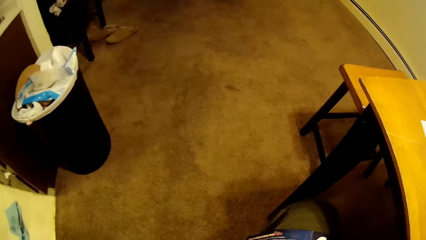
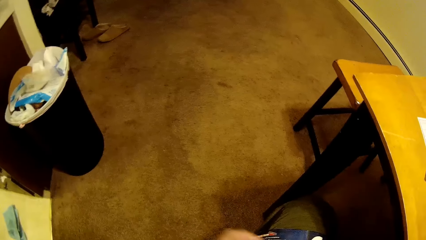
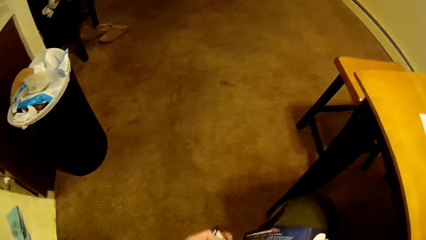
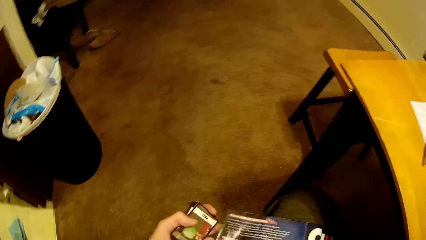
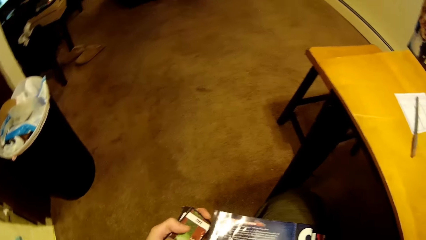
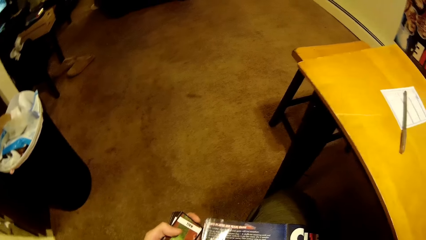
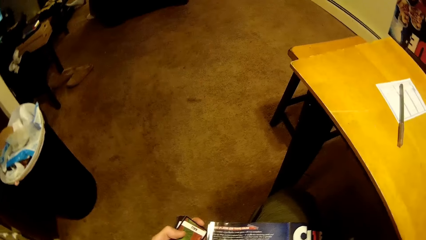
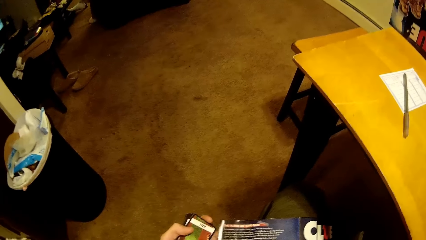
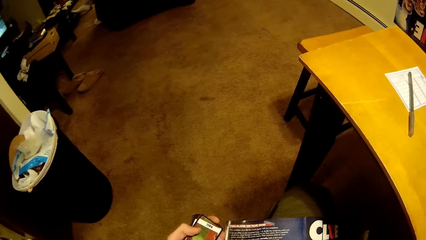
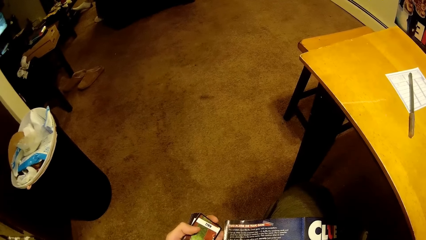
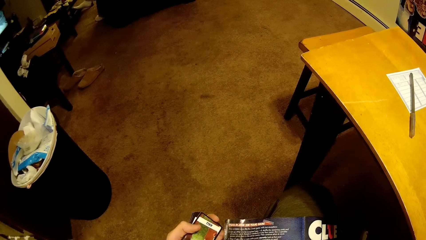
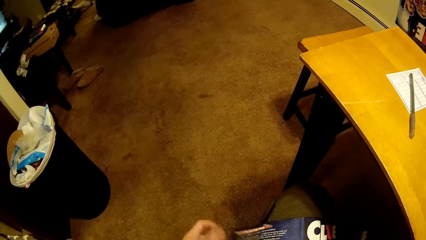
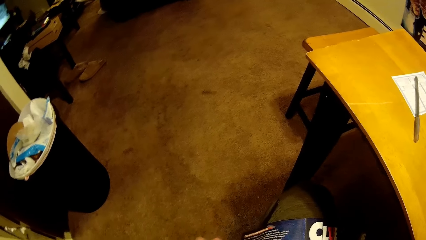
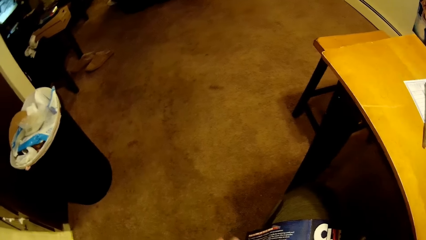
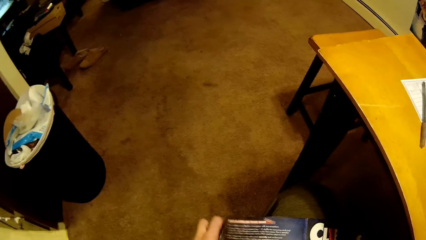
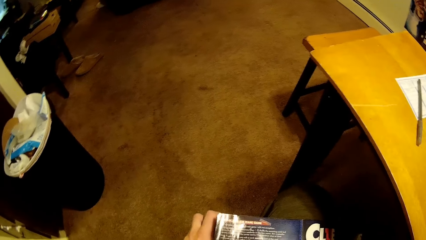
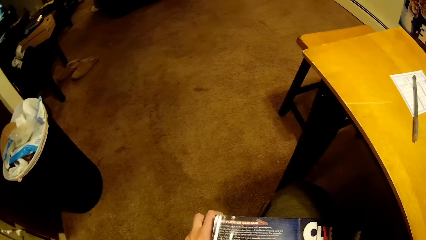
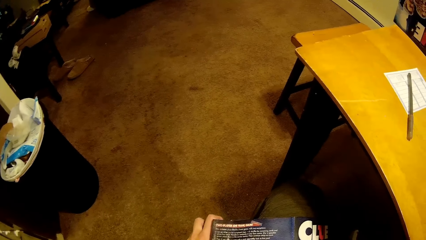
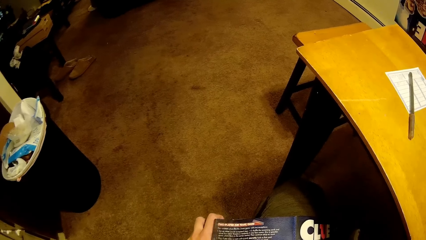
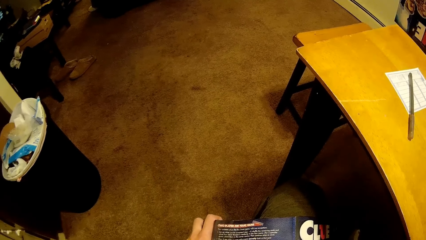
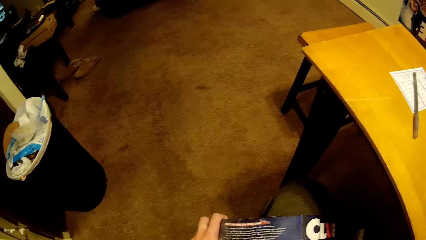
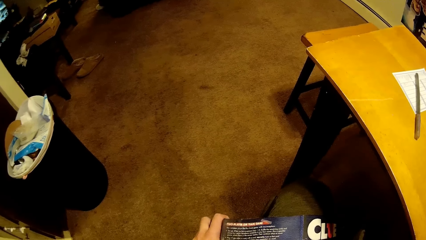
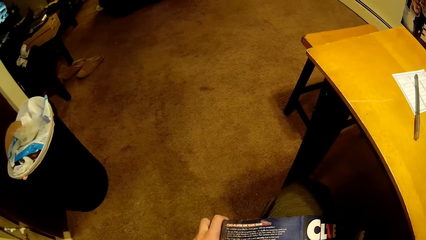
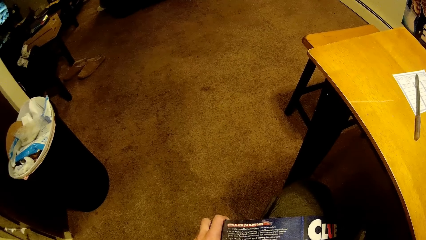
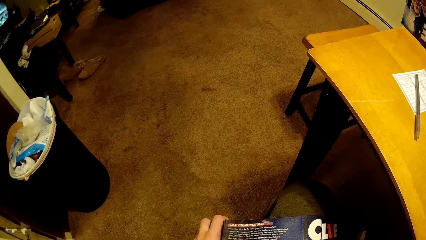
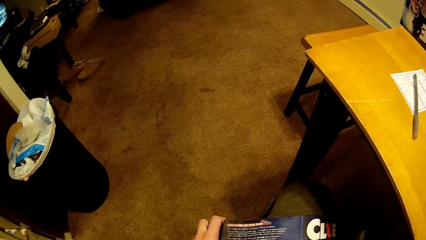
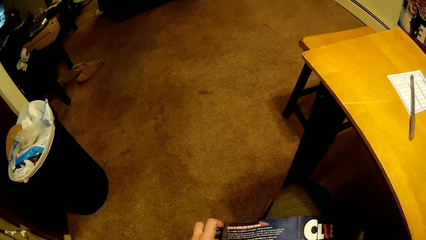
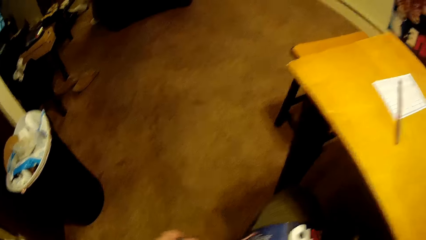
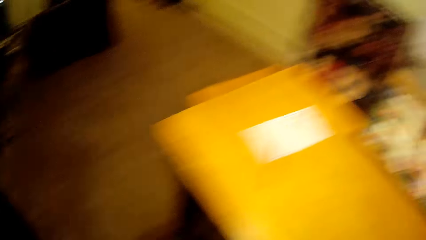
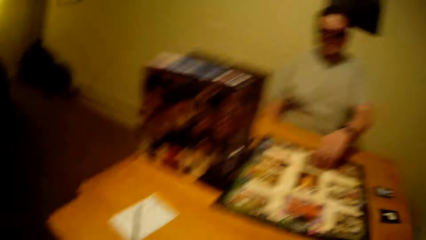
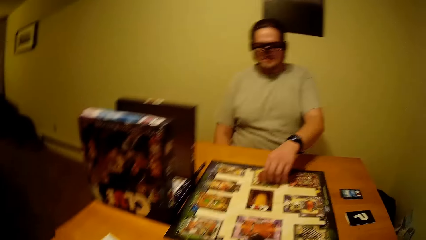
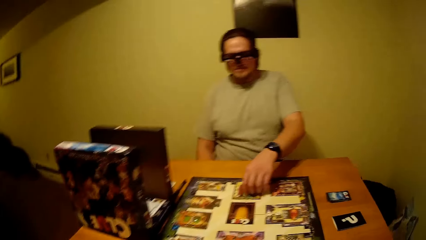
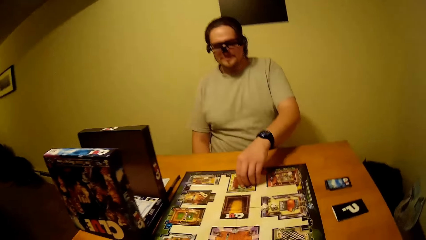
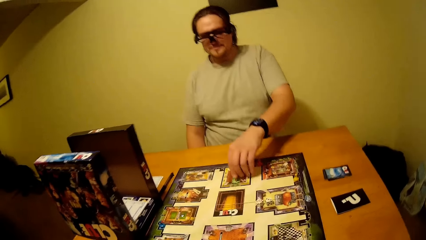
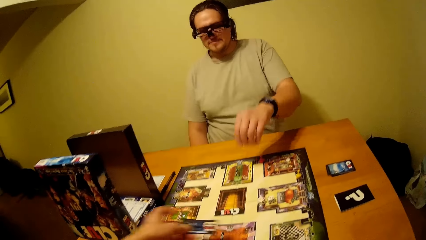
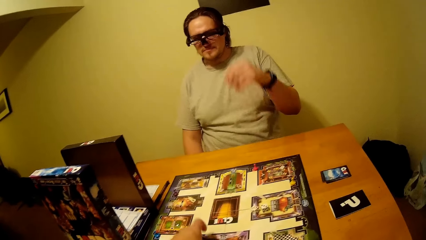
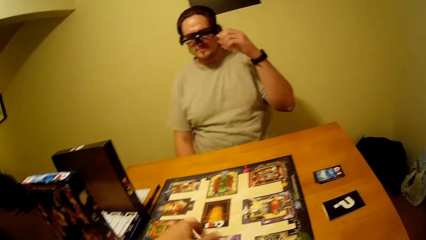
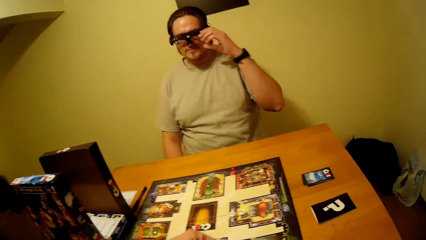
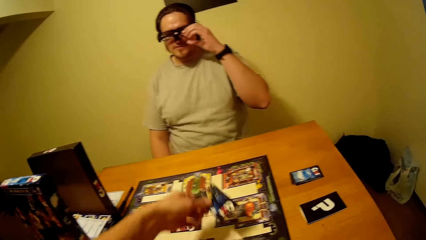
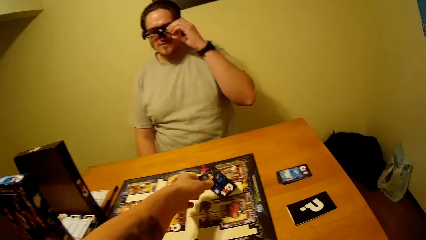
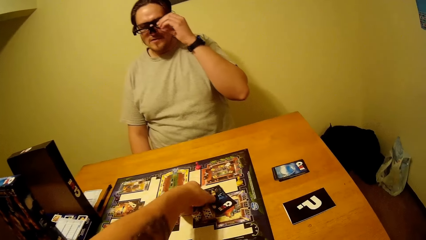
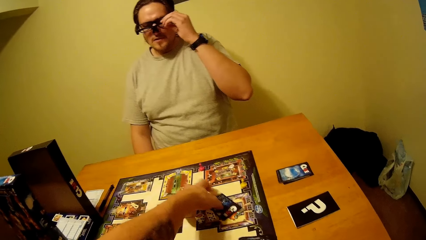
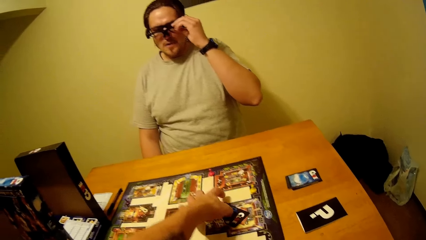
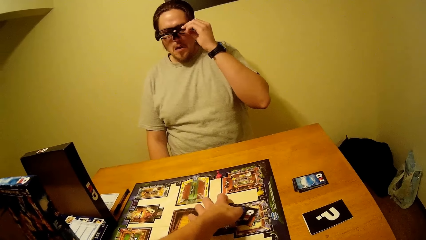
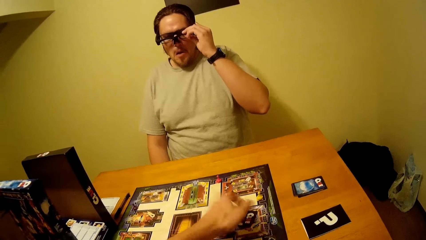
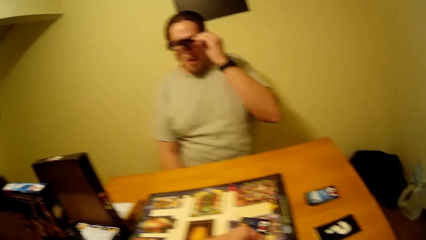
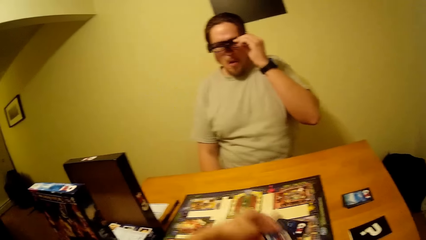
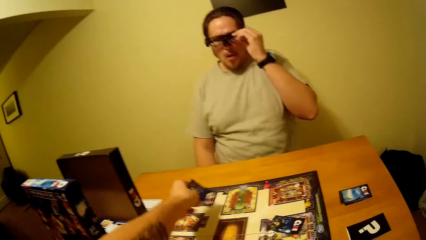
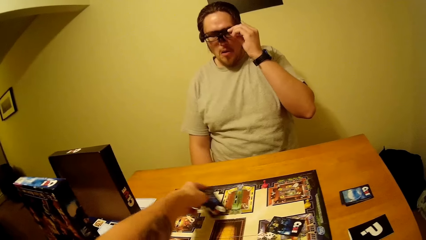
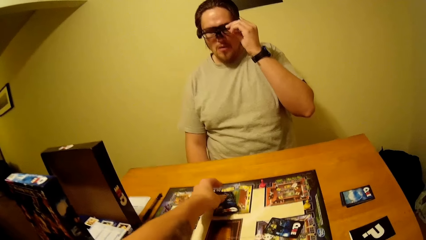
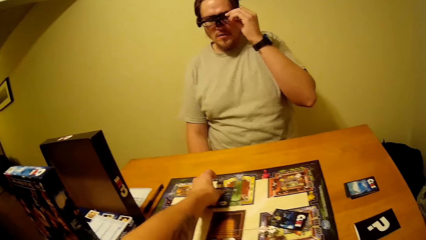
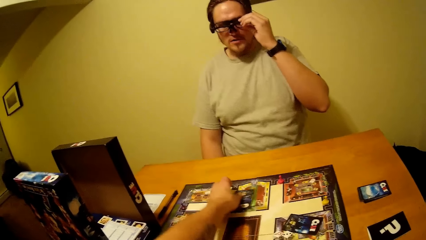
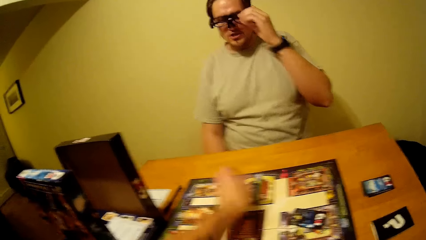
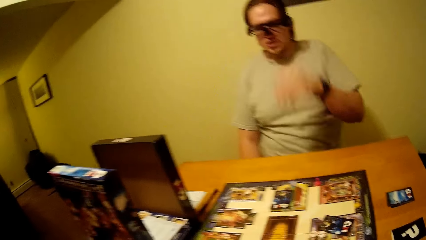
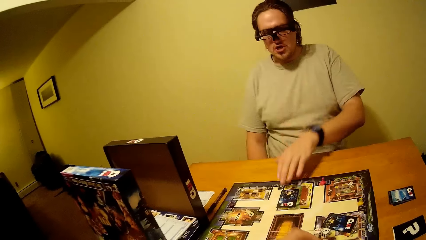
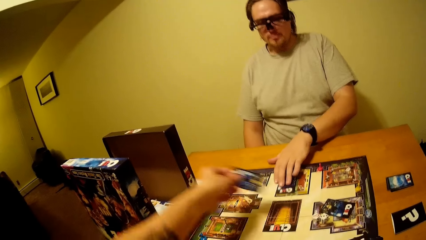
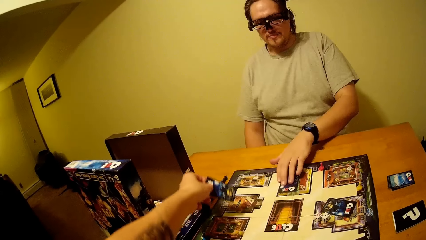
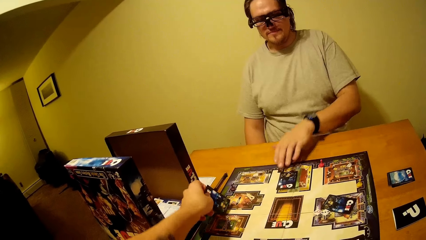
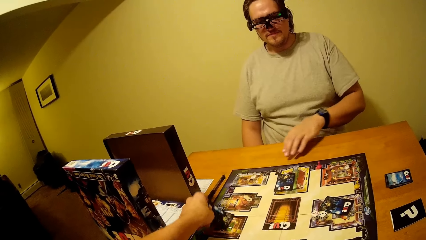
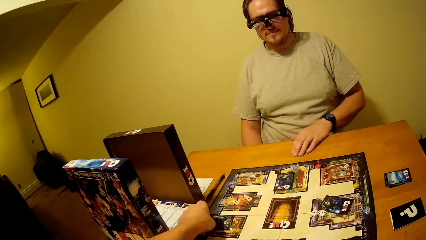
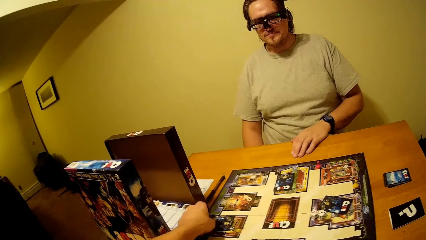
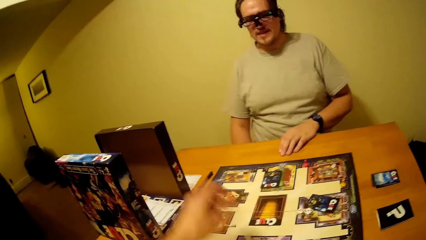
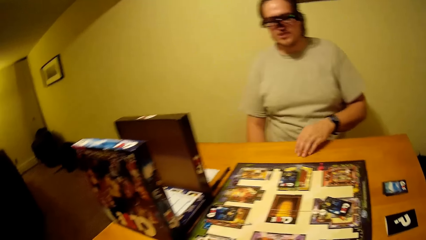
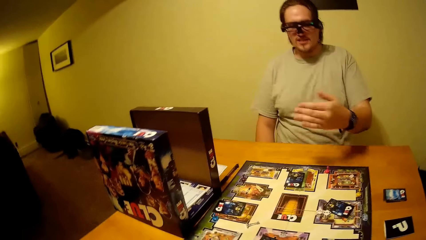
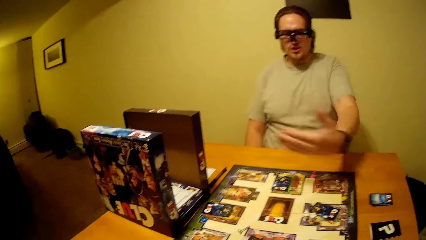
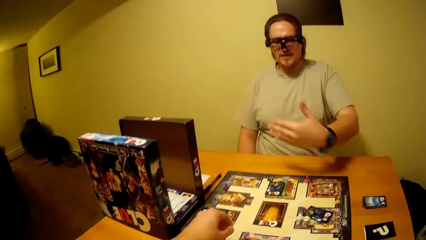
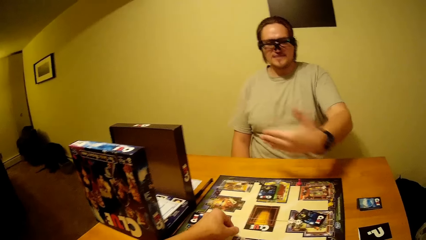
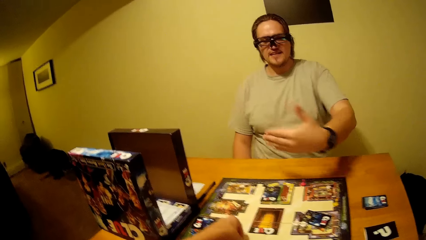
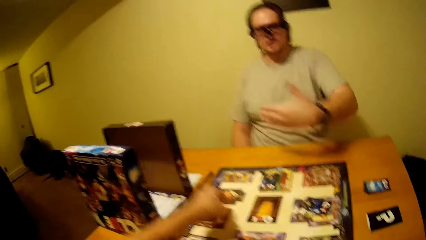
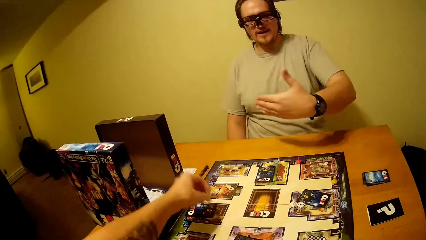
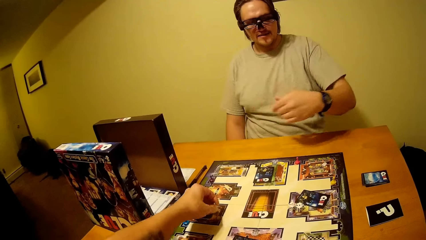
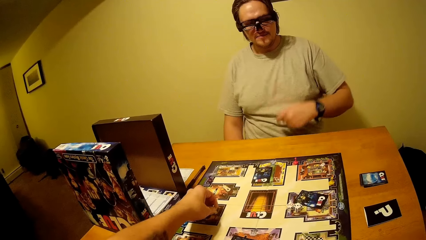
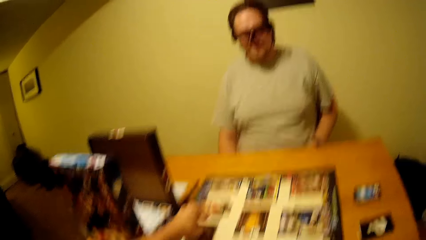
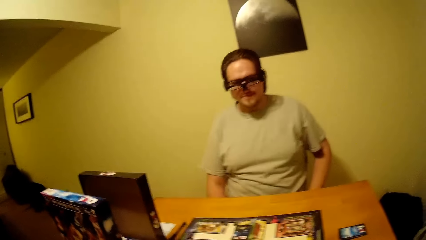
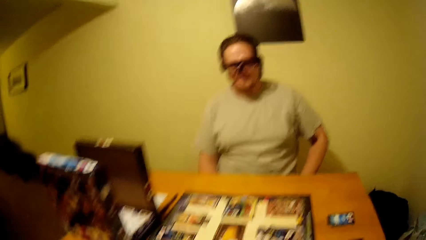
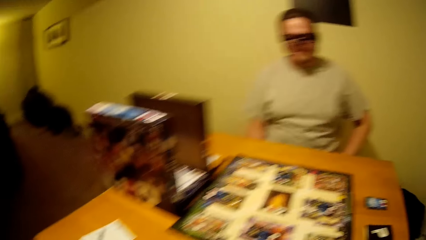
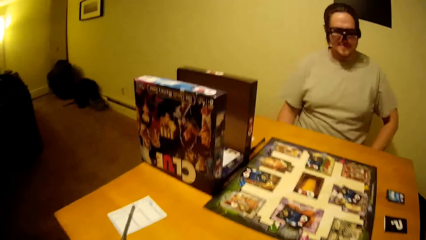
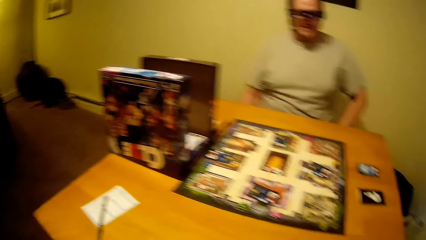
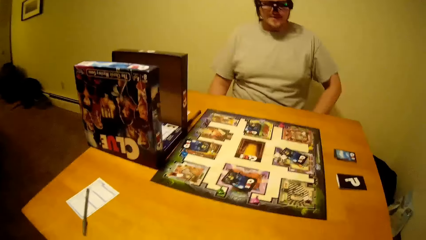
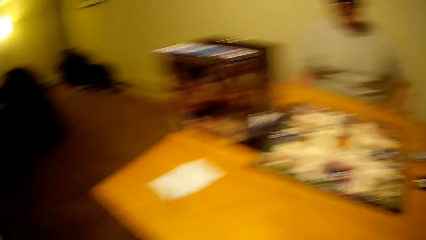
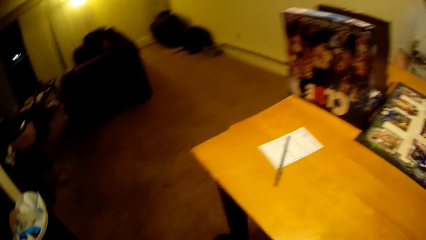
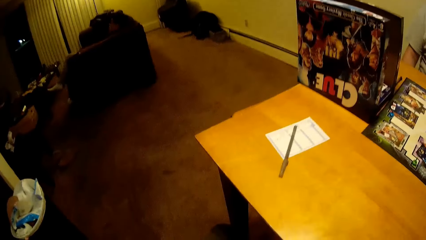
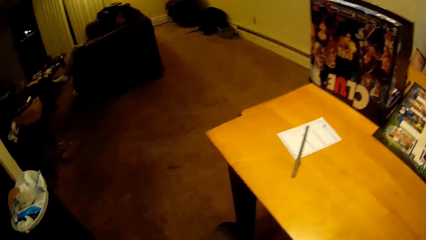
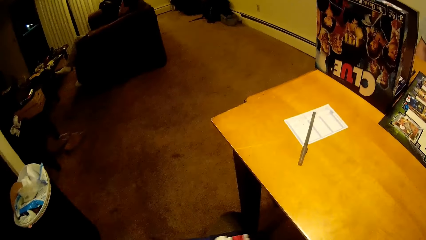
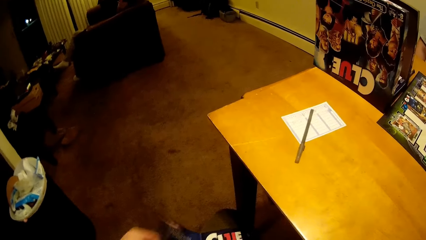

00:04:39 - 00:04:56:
The camera wearer looks at a paper on the thighs. They are looking around. A man holds the board and pulls his hand off the board. The camera wearer plays the Clue board game. The man adjusts the glasses and raises a hand up. The man holds a card. The camera wearer plays the Clue board game. They put playing cards on the table. The man gestures his hand. The camera wearer plays the Clue board game.
